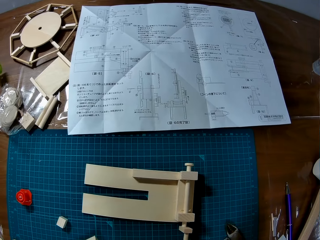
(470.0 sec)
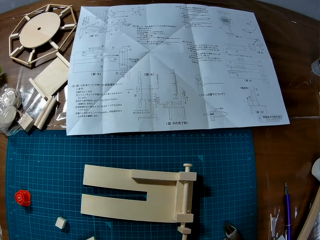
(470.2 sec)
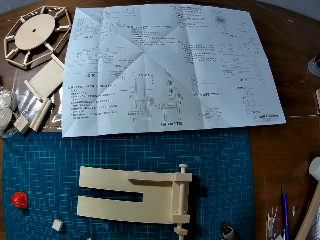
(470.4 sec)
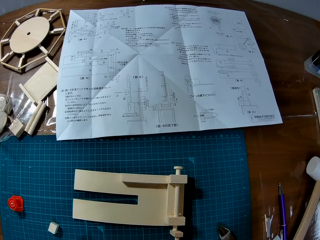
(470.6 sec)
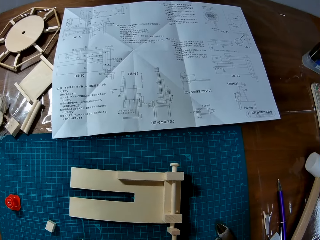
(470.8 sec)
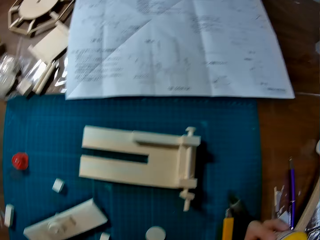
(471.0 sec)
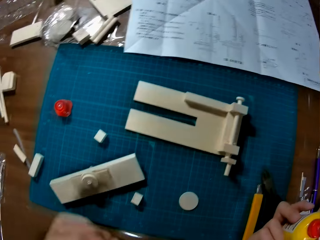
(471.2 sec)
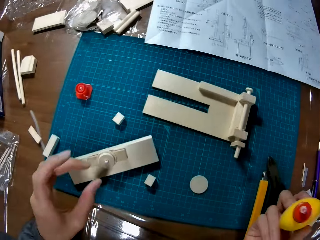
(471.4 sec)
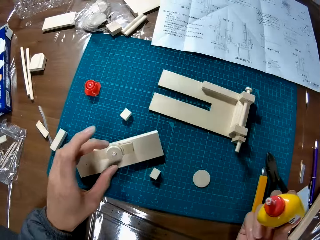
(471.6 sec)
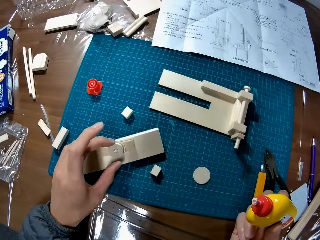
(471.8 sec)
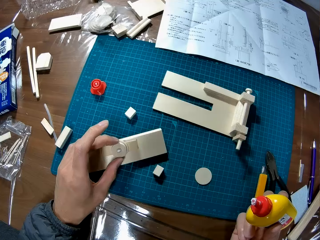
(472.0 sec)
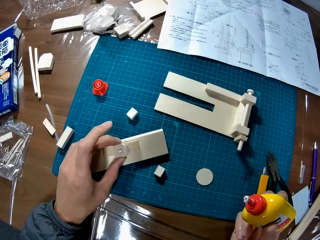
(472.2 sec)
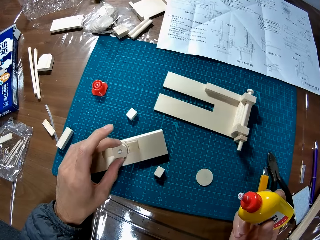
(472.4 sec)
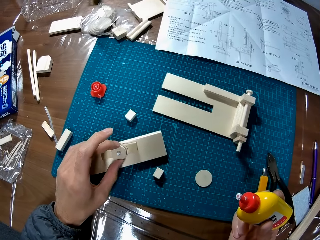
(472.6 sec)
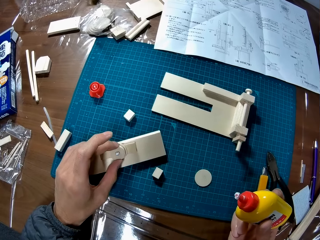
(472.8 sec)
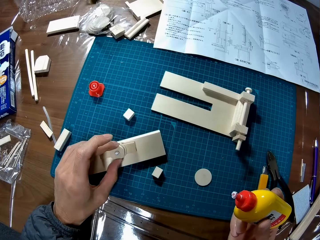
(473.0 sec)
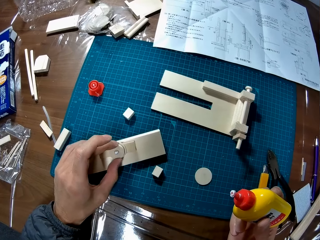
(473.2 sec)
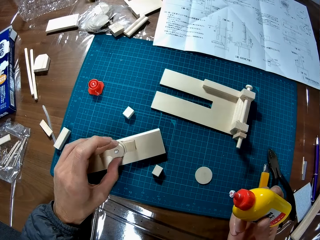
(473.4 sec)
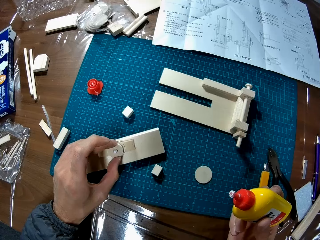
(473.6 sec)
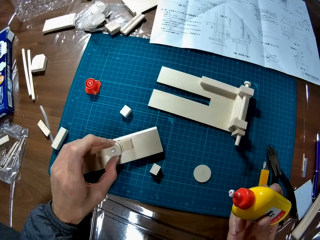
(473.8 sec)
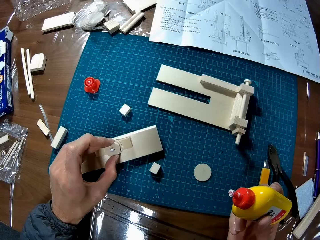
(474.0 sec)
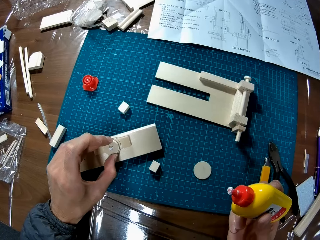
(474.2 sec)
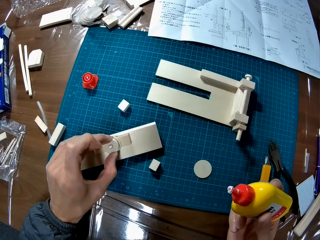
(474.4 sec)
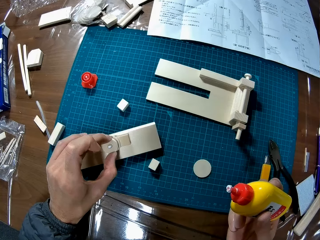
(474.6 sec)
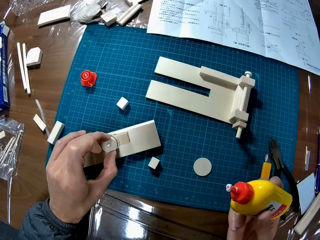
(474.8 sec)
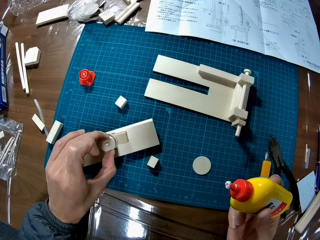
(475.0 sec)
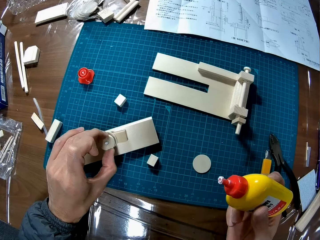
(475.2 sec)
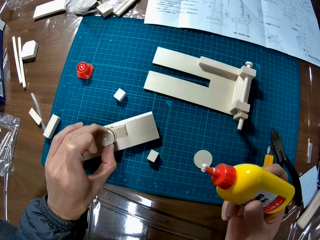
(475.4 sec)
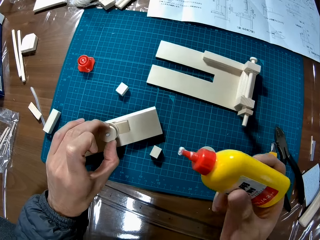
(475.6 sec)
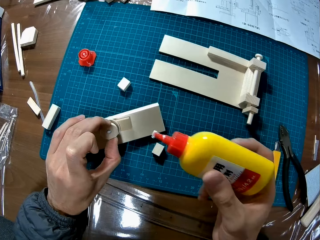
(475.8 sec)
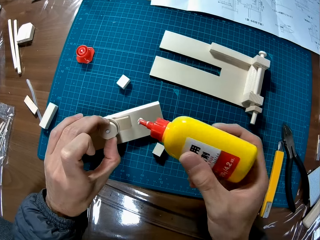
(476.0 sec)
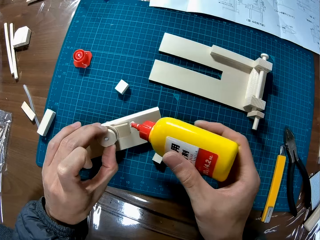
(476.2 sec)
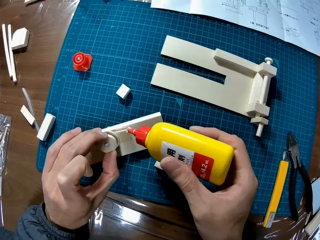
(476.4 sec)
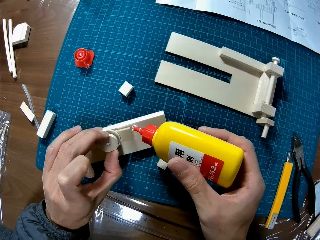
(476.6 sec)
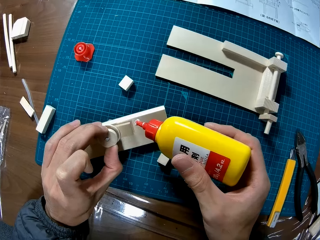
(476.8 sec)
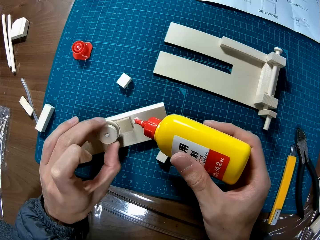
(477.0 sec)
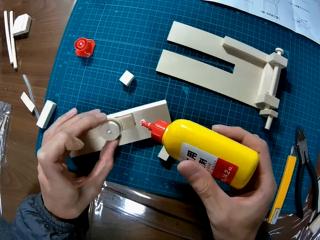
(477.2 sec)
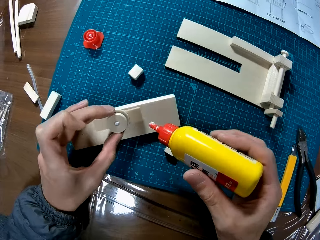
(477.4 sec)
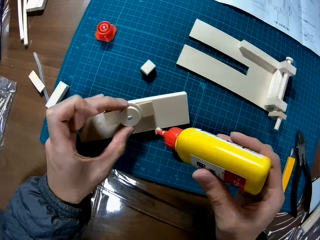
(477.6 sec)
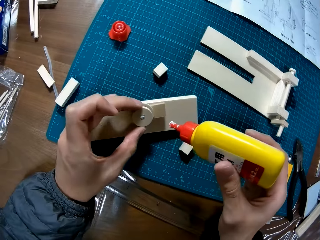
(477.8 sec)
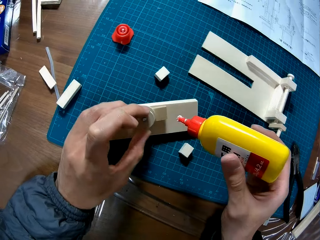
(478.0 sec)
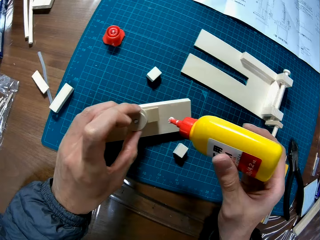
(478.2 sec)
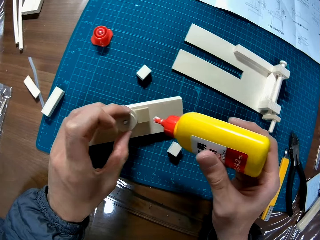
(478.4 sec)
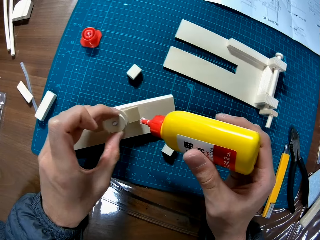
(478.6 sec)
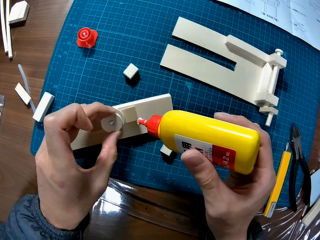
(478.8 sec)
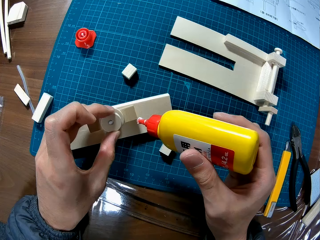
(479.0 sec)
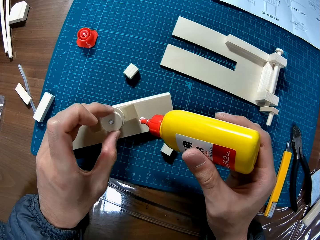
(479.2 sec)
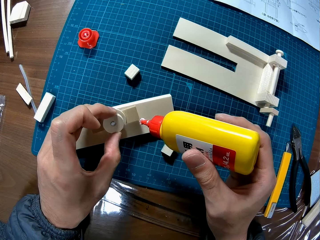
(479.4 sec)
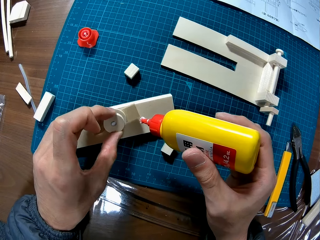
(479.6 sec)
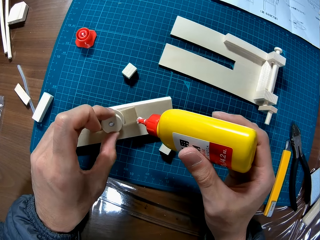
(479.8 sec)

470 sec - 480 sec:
The camera wearer adjusts the craft with his left hand. He holds the model with fingers. He fixes the model with fingers. He moves the super glue. He fixes the model with fingers.

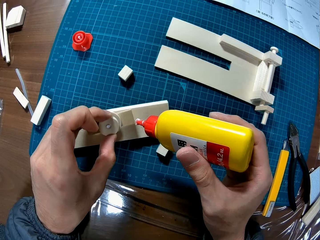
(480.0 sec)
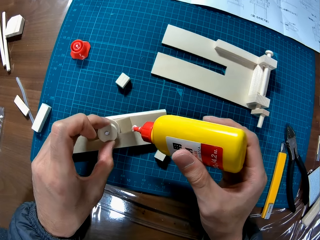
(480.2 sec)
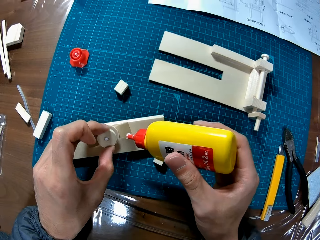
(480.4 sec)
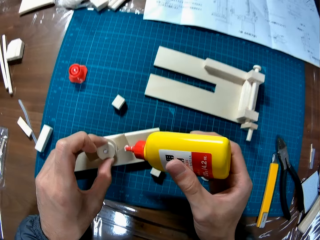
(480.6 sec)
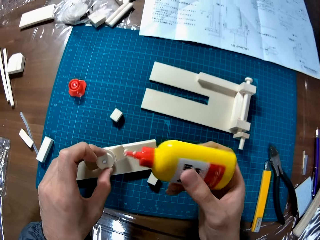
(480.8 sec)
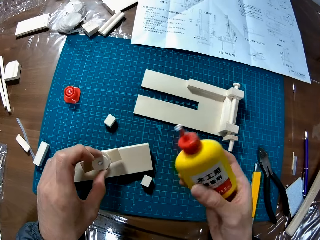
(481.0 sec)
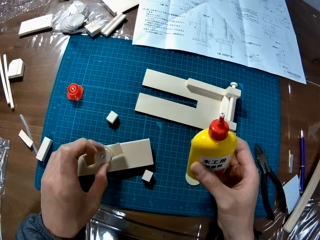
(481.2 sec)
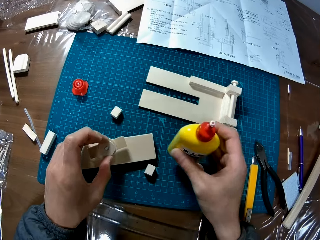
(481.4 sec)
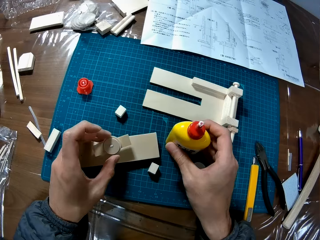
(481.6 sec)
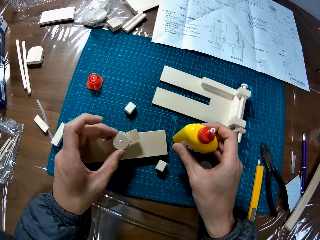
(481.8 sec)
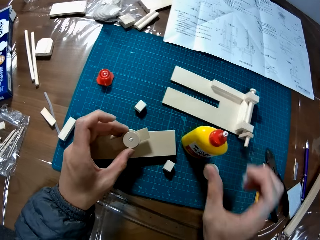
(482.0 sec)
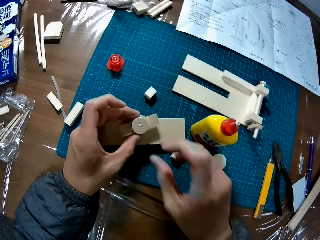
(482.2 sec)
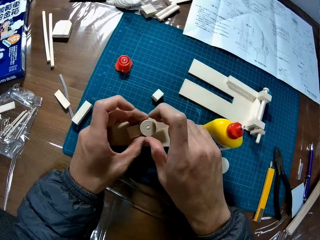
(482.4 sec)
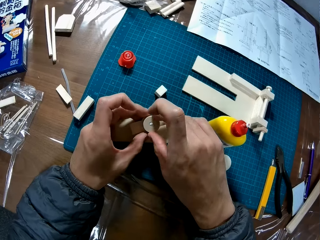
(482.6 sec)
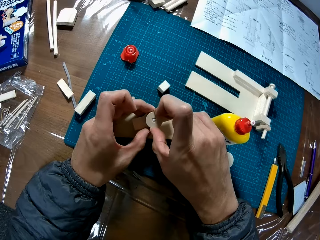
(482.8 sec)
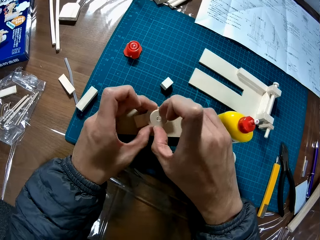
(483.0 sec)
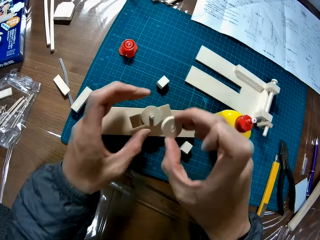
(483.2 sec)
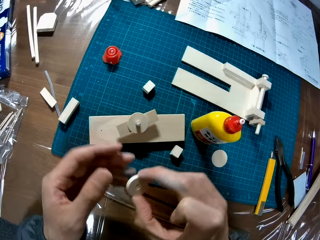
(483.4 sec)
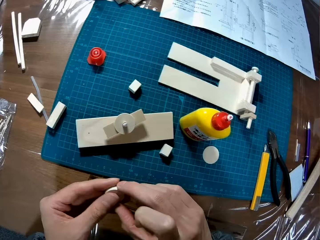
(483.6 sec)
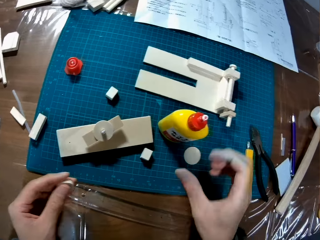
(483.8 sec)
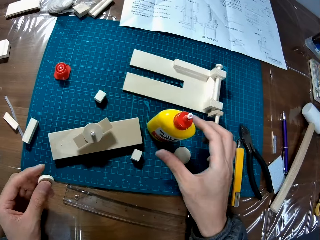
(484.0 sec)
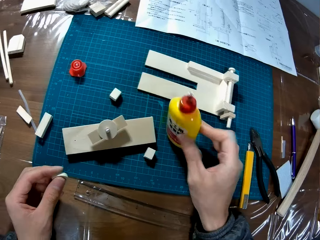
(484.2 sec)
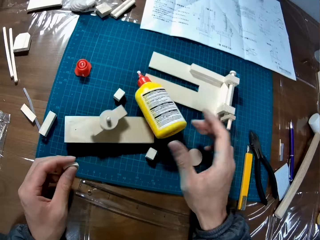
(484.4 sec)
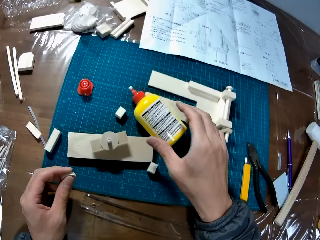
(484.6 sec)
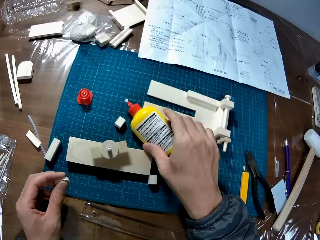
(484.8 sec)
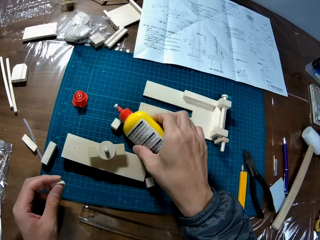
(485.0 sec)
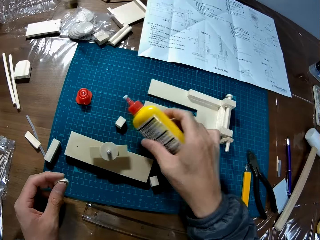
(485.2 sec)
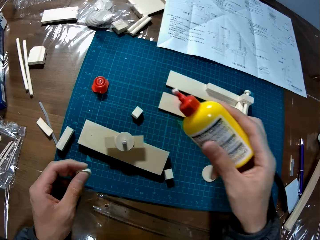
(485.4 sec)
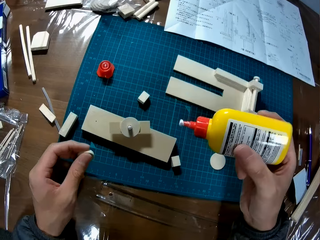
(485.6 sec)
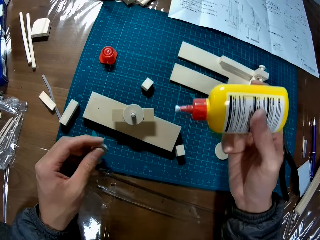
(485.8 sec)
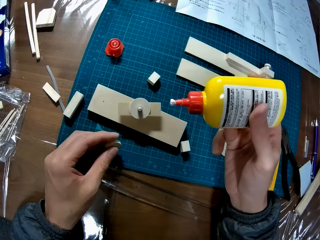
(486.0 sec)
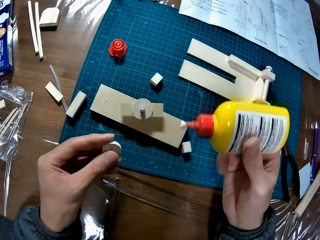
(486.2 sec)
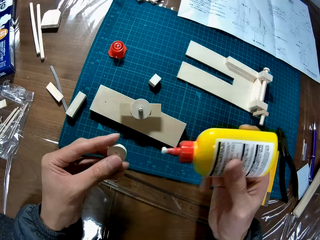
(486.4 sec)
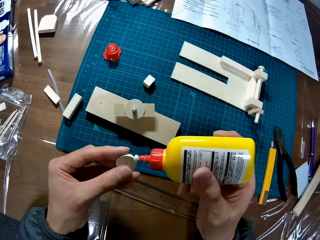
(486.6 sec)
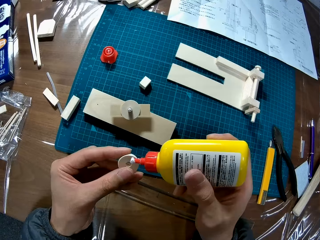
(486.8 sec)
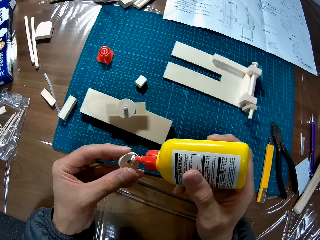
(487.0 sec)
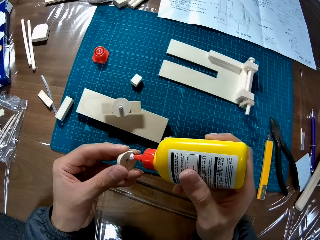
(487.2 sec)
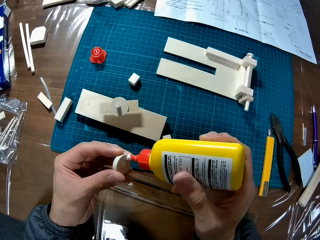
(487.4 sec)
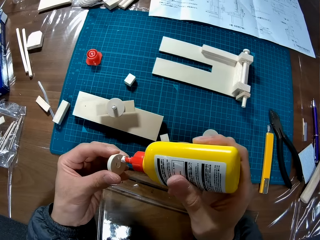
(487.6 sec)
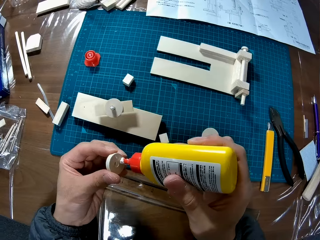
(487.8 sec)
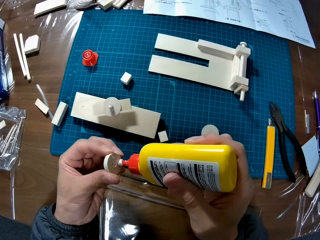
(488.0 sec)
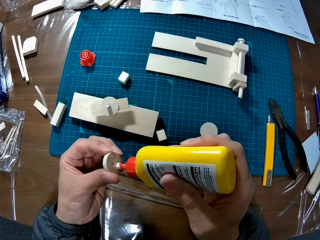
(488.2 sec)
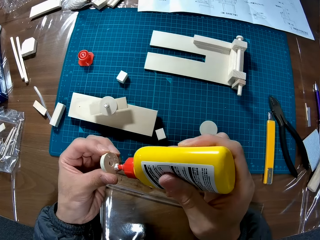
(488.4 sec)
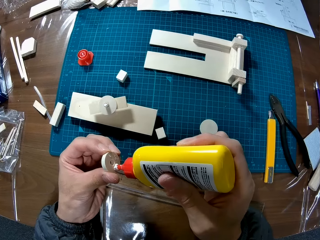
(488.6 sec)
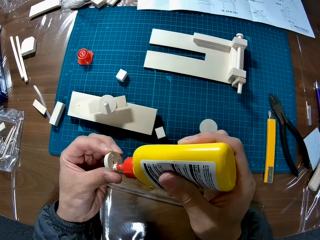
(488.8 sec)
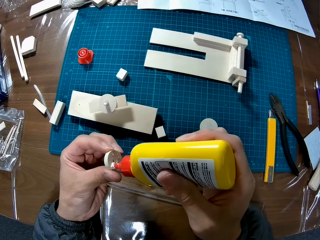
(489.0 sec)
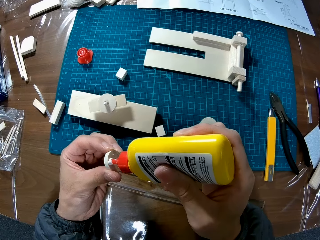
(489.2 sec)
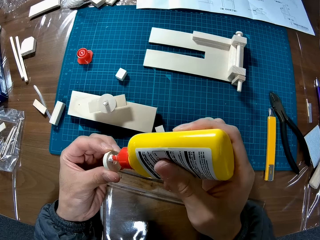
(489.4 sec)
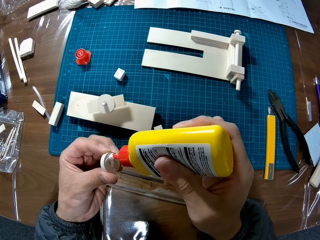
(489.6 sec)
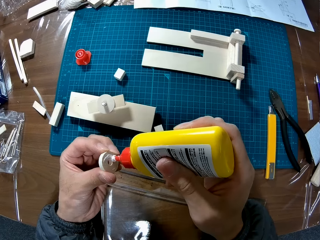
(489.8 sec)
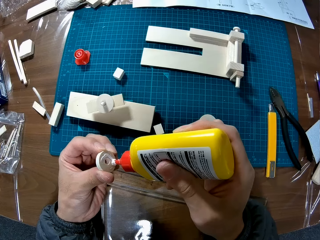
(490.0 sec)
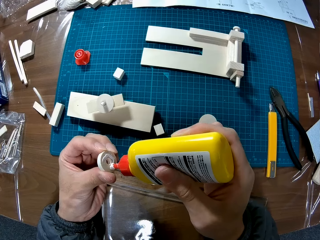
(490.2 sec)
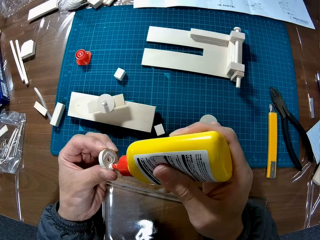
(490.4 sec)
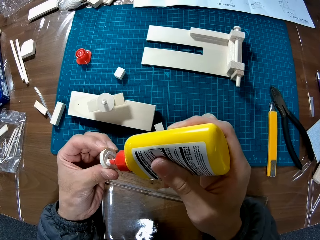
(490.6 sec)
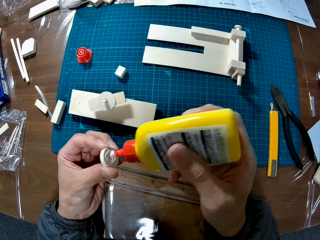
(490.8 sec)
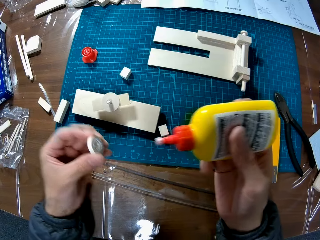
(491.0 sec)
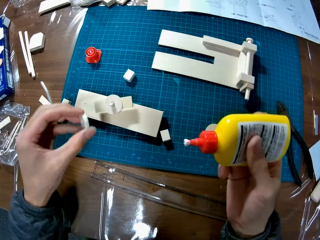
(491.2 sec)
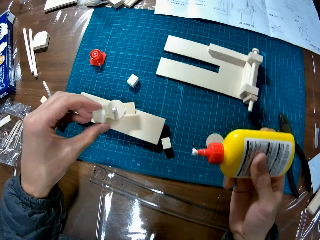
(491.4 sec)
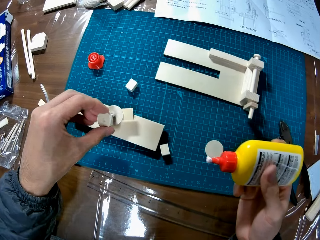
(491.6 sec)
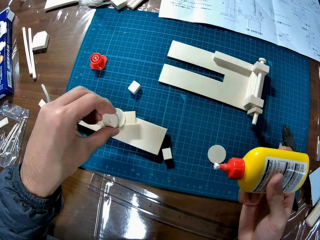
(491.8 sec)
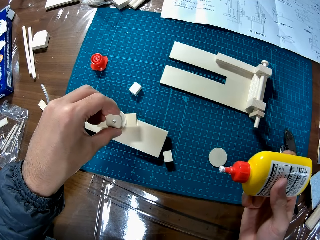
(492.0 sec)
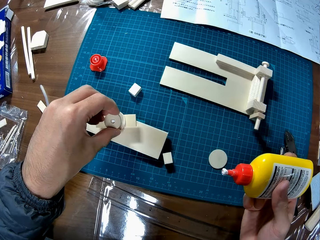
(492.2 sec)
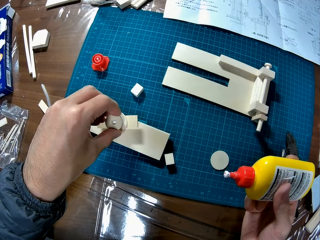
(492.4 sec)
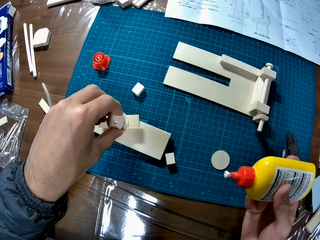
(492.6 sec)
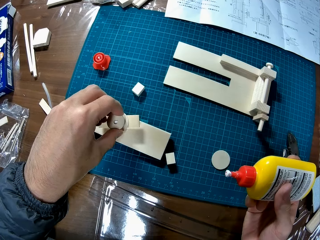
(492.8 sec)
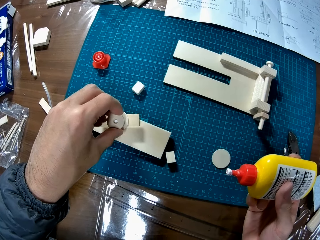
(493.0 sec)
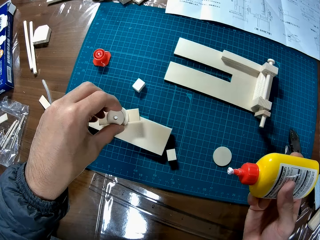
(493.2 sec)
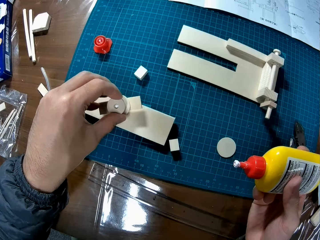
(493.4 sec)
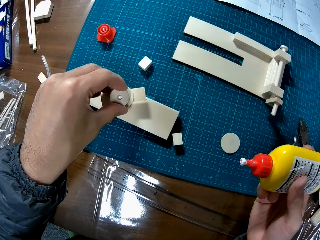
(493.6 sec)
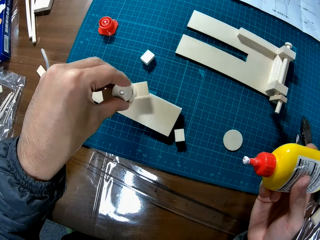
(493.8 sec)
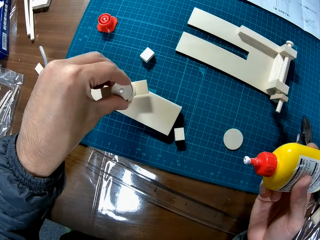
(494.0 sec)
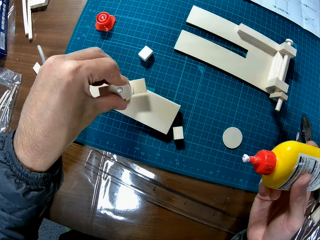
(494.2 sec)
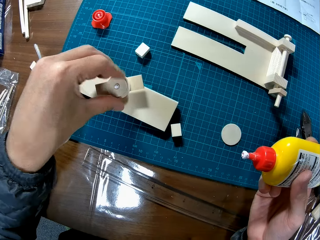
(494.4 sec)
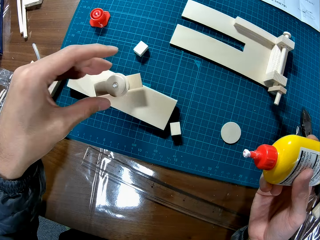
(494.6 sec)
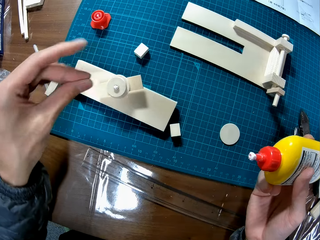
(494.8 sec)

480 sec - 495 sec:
The camera wearer puts the glue container or super glue on the cutting mat on the table. He removes a piece of wood from the craft with his left hand. He picks the piece of model. He holds the piece of model with the hand. He picks up the glue container with his right hand. He holds the super glue. He applies the glue to the piece of wood in his left hand with the glue container in his right hand. He fixes the piece of wood to the craft on the cutting mat on the table with his left hand.
